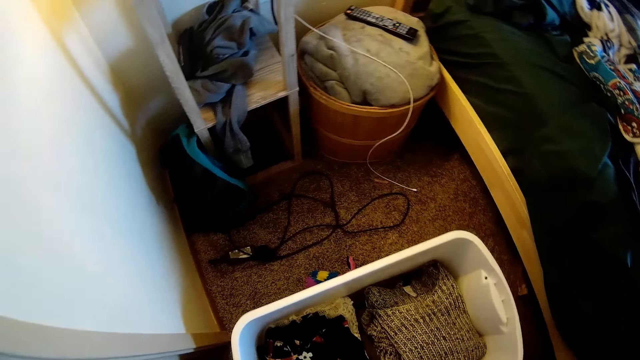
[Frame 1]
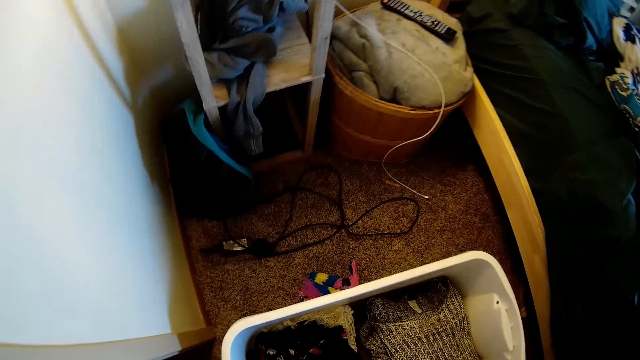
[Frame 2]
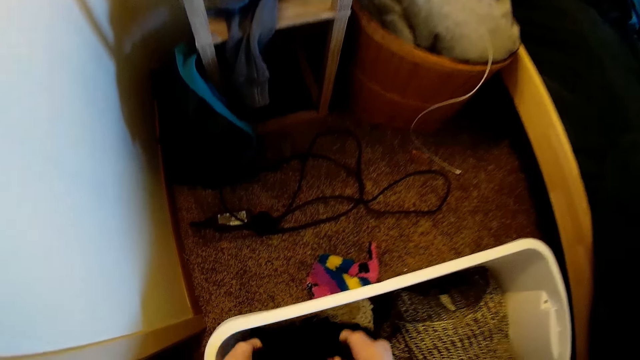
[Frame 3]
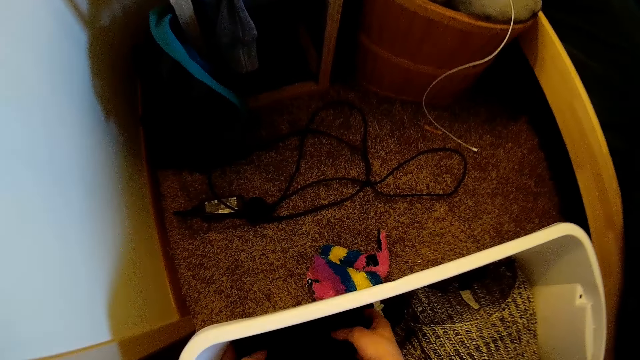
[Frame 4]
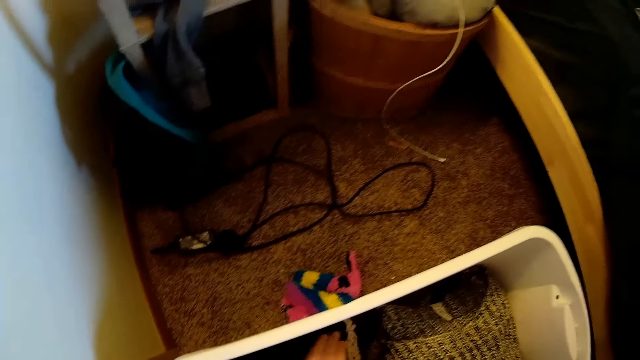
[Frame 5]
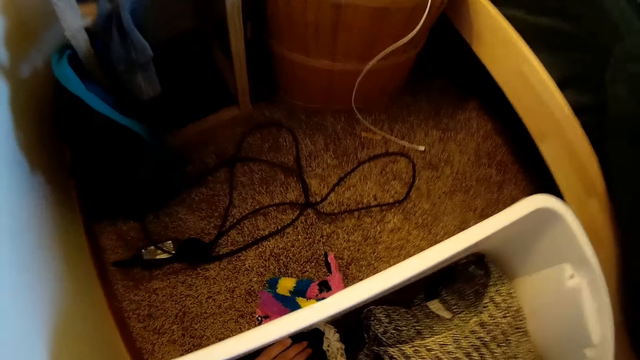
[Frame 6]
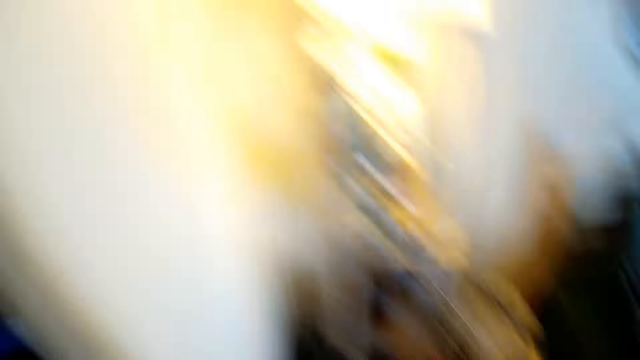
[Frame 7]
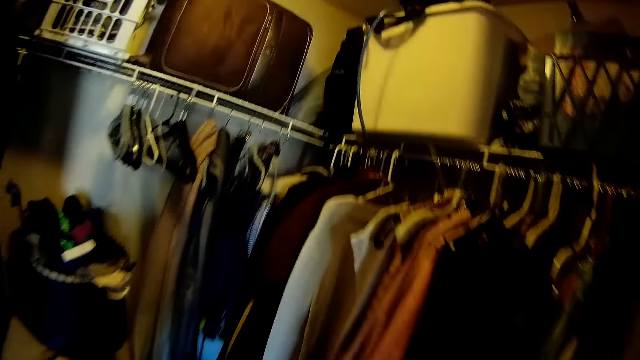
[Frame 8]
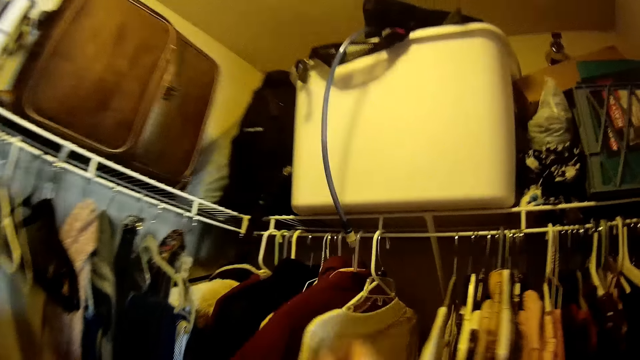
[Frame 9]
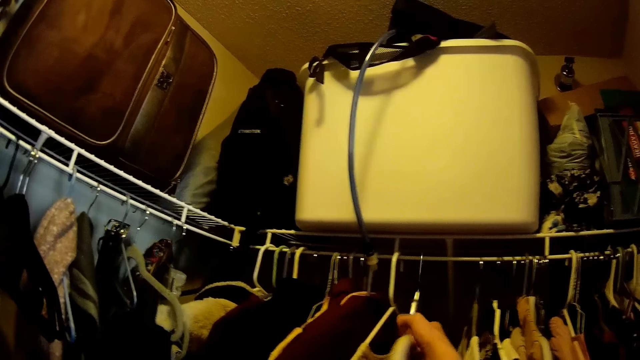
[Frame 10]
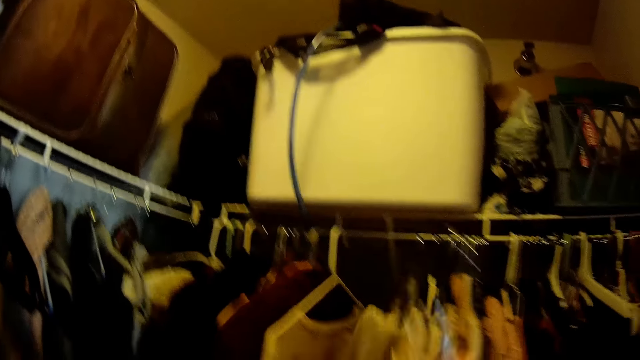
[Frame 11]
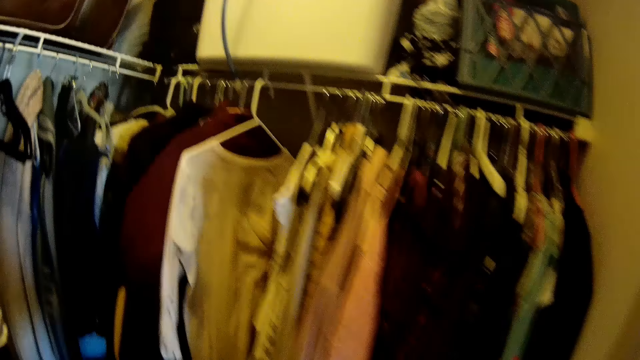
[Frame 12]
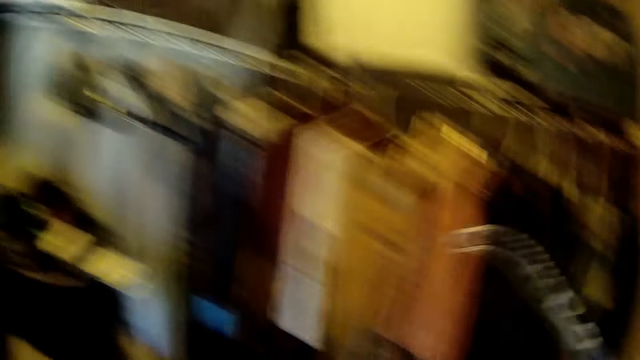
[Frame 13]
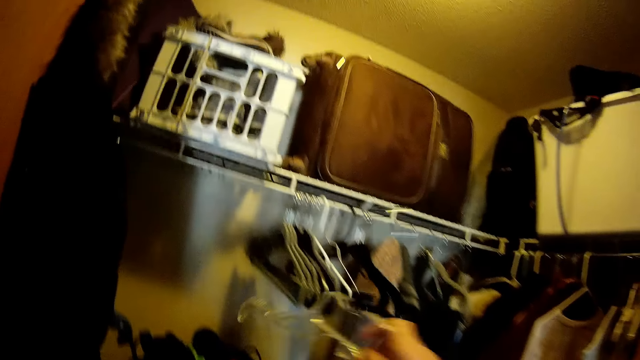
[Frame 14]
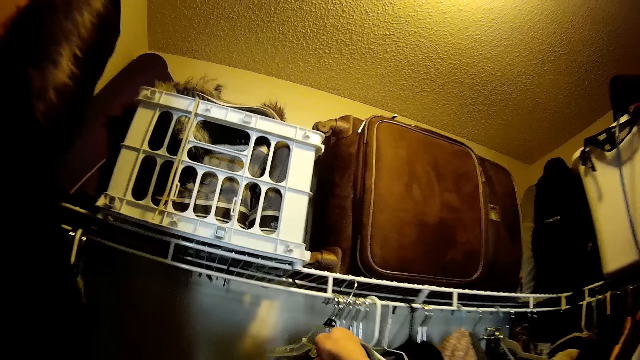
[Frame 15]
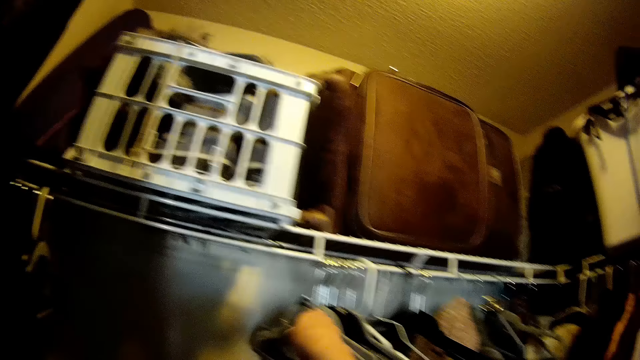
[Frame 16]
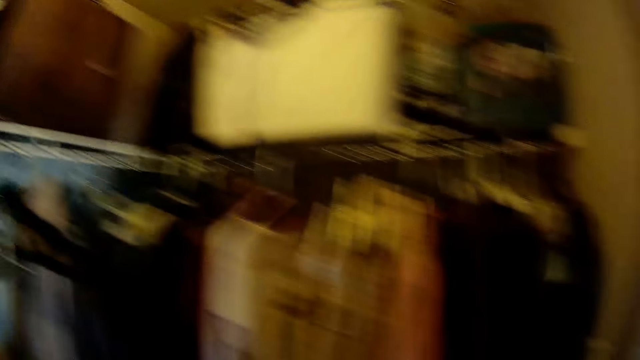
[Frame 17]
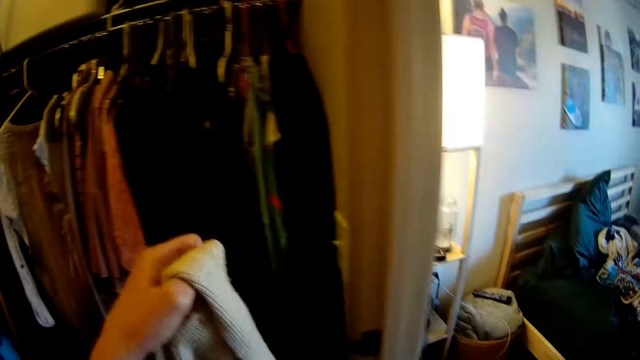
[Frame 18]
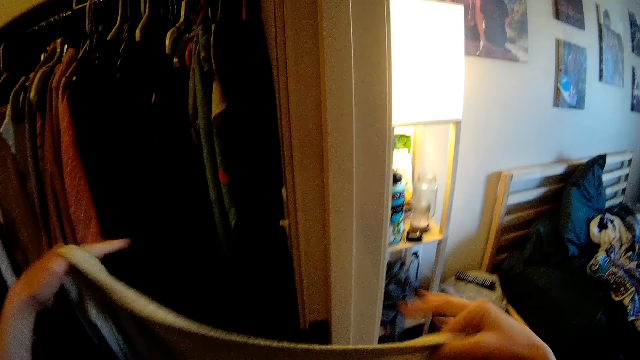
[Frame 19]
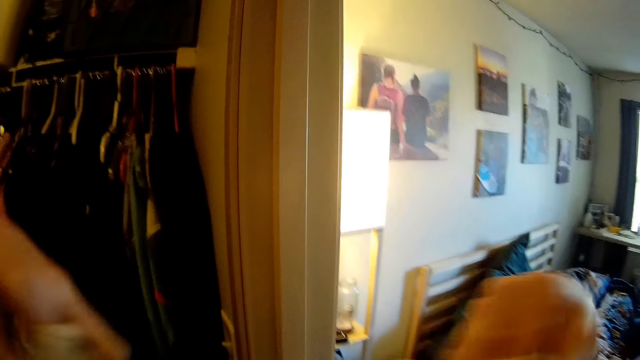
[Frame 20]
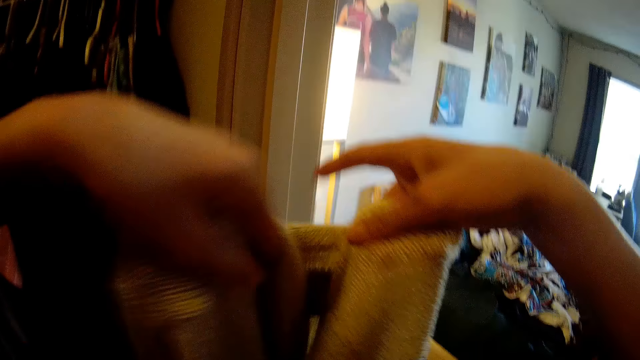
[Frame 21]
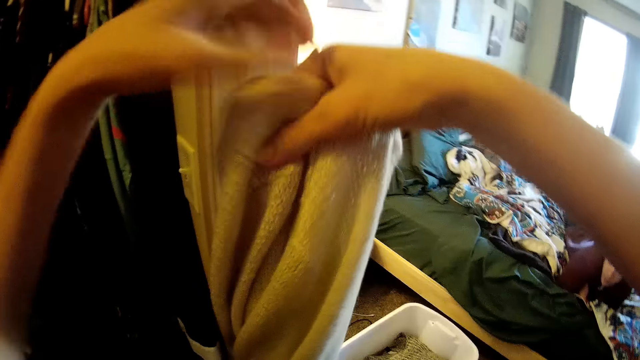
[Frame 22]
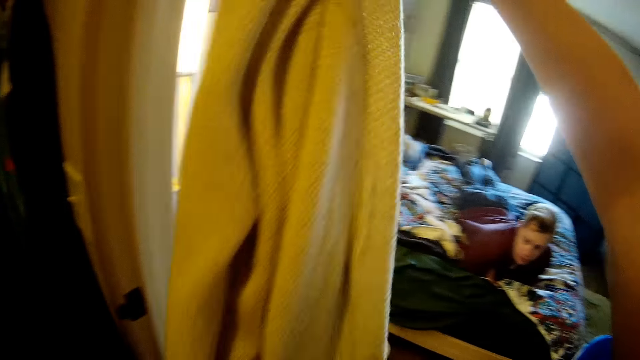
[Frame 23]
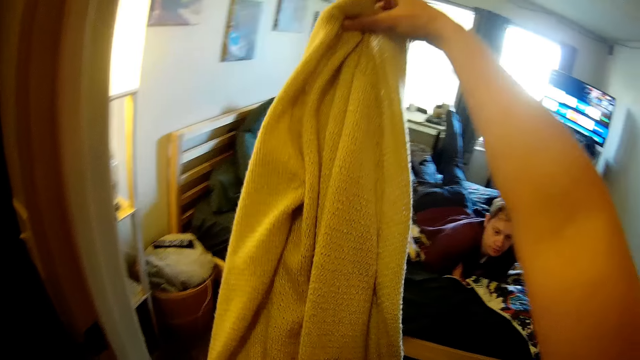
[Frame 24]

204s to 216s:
The camera wearer places a cloth inside a basket. They turn away from the bedroom. They enter a room. They unhang the cloth from a hanger line with the right hand. They walk in the room. They remove the cloth from the hanger. They place the hanger on the hanger line. They walk out of the room. They fold the cloth with both hands.

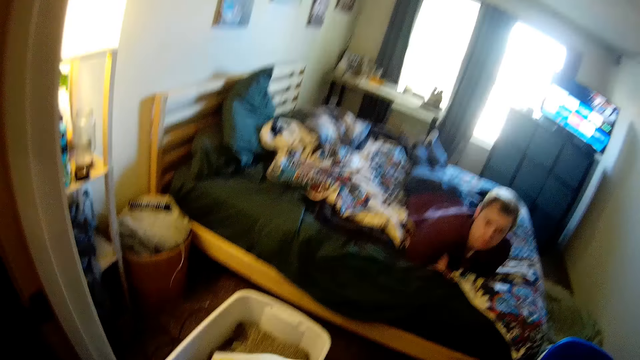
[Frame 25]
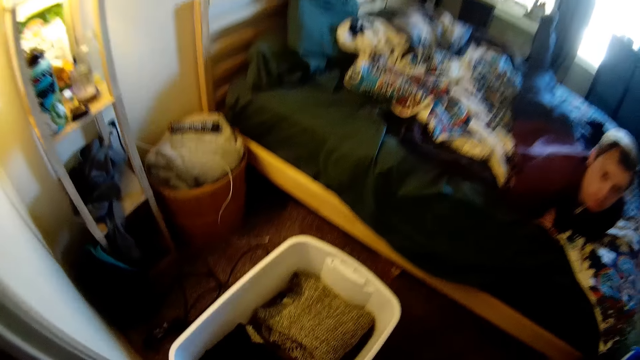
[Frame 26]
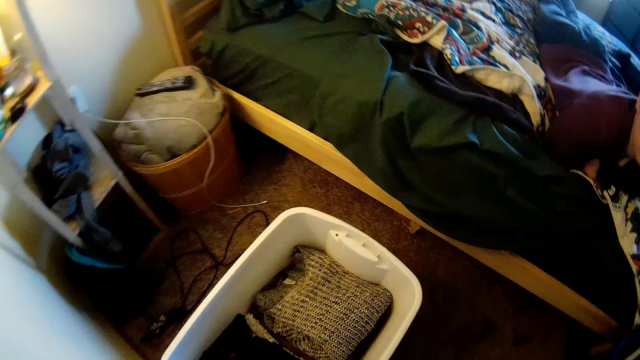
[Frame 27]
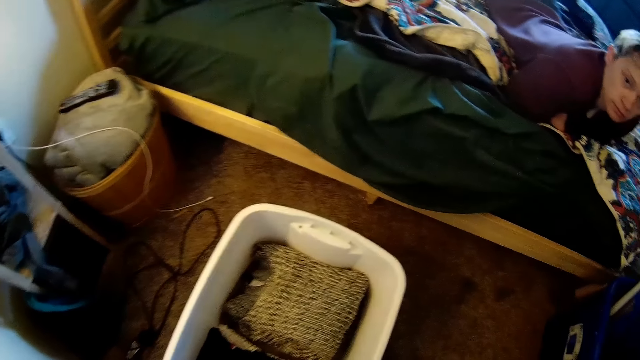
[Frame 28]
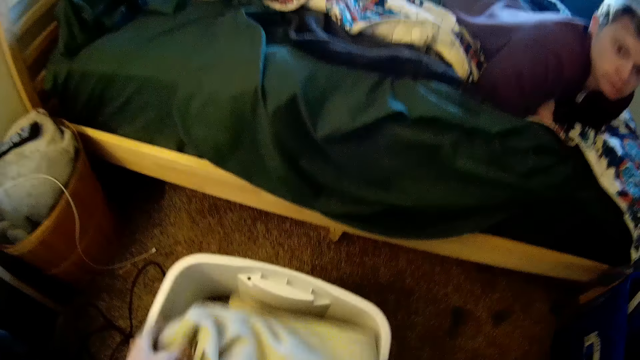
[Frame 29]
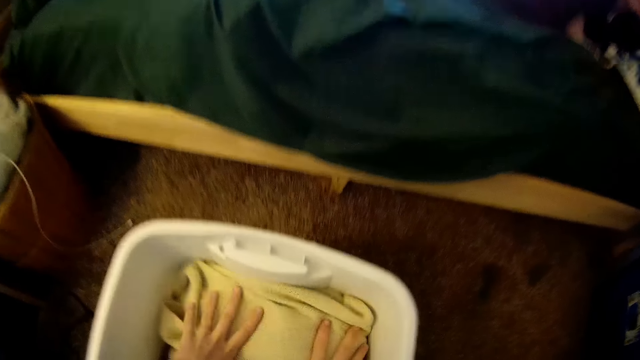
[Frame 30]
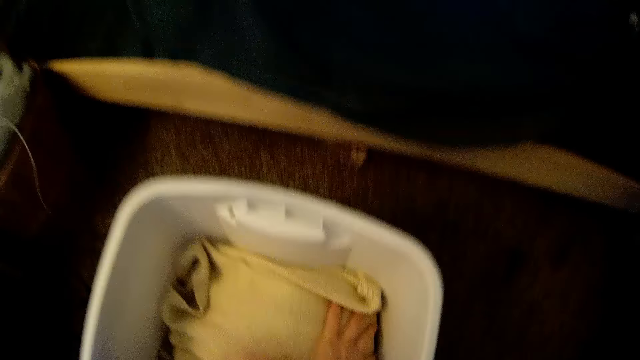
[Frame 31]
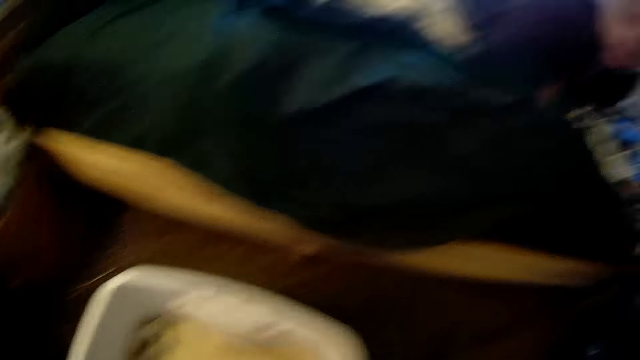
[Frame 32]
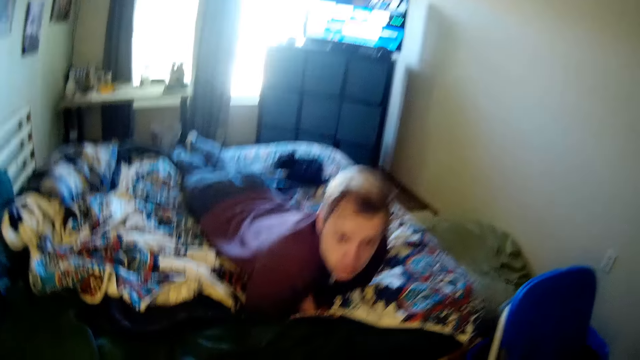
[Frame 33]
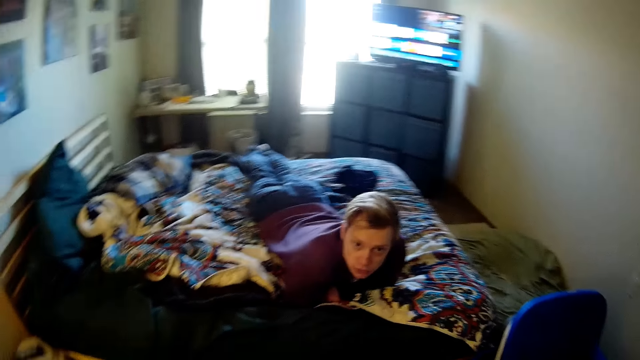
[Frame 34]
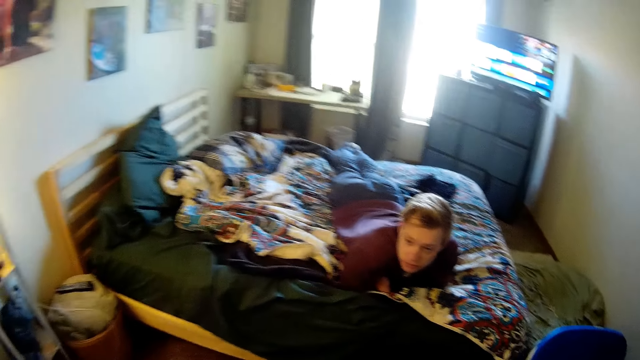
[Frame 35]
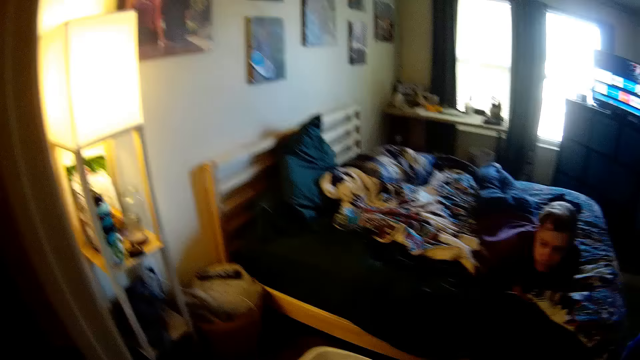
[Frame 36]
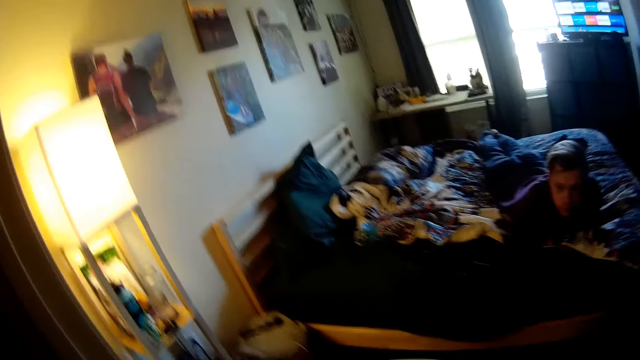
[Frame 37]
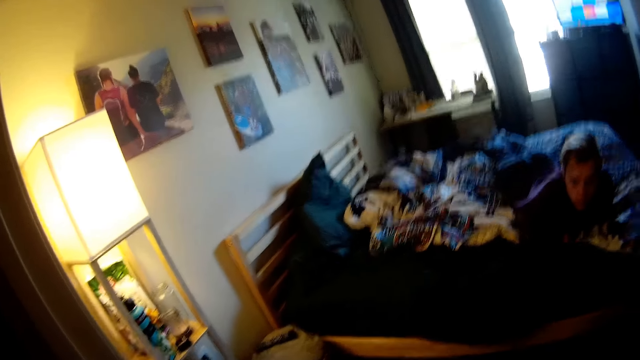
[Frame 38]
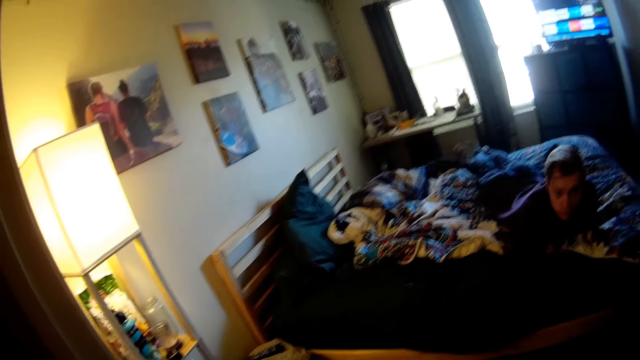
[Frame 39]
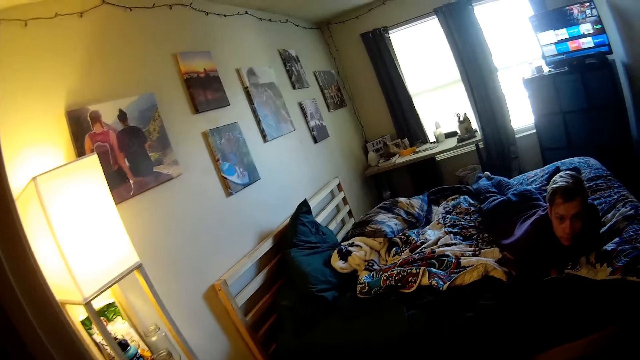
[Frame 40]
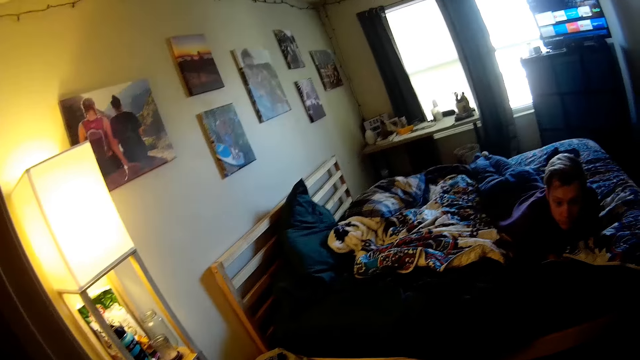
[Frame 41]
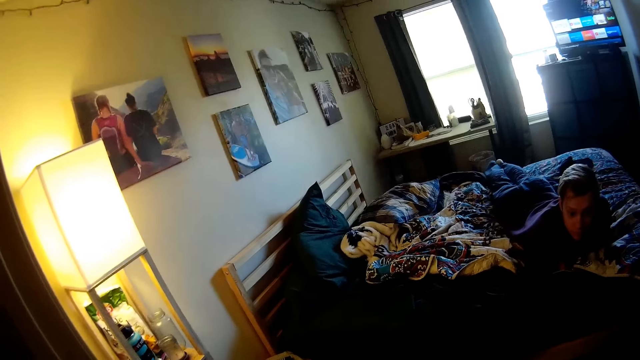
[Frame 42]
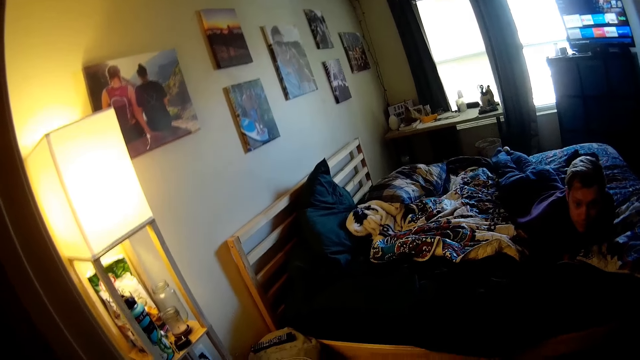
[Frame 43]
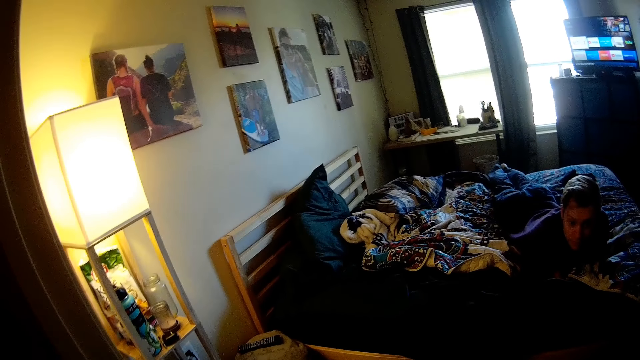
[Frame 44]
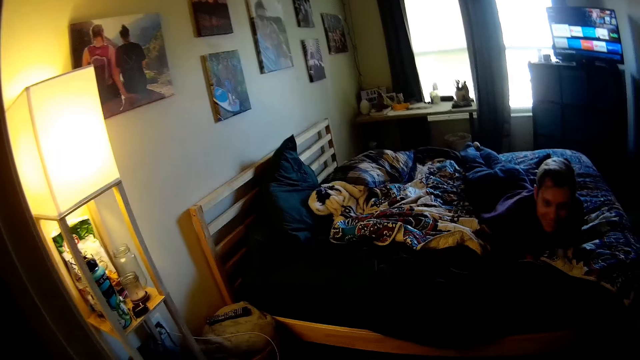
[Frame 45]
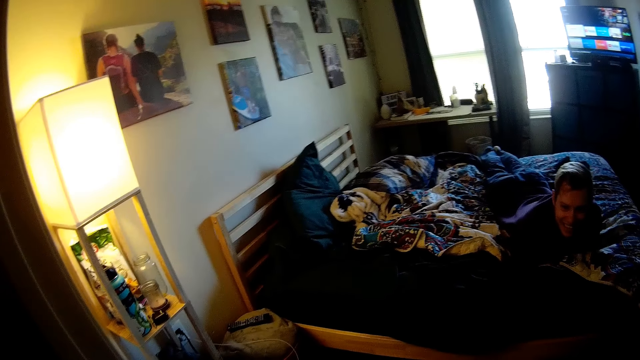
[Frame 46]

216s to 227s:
The camera wearer enters a bedroom. They put a cloth in a basket. They look at a person. The camera wearer moves away from the bedroom. They look at the bulb shade.
